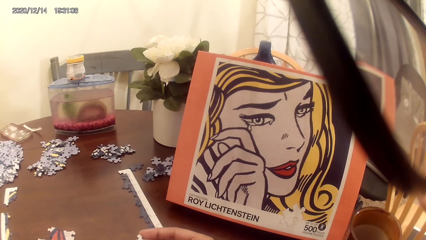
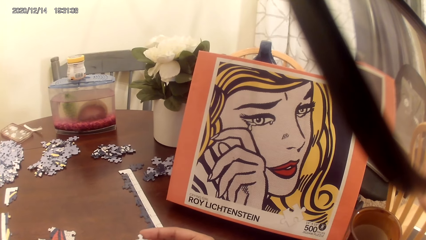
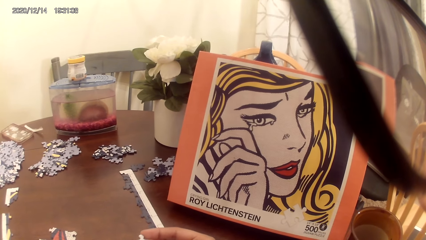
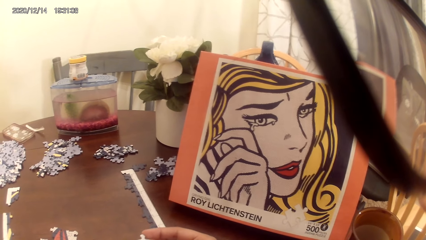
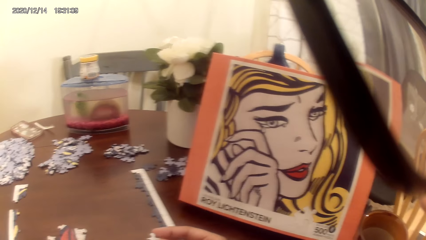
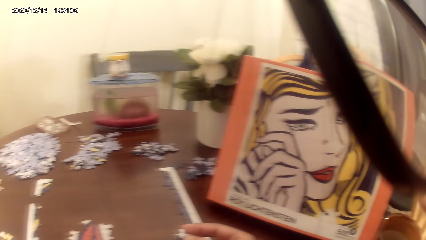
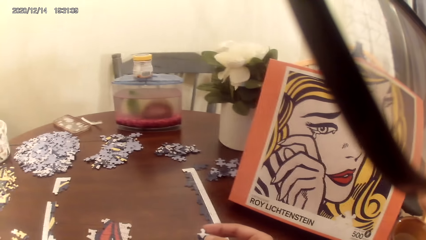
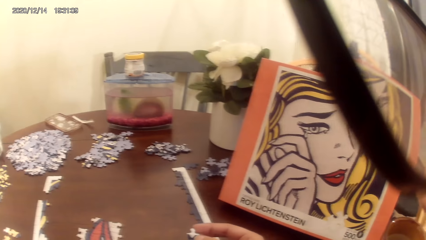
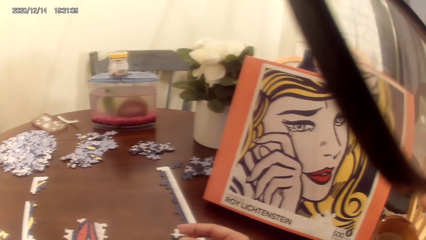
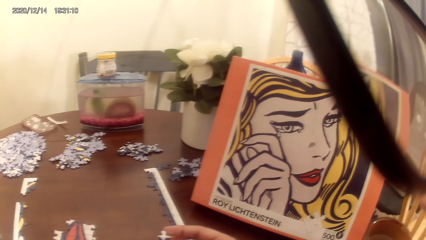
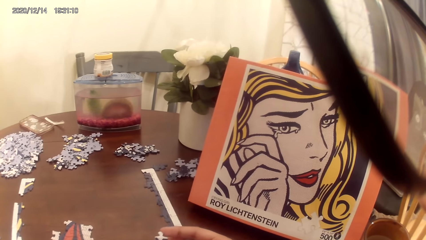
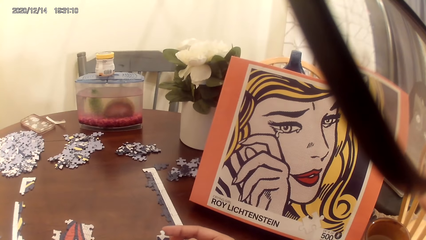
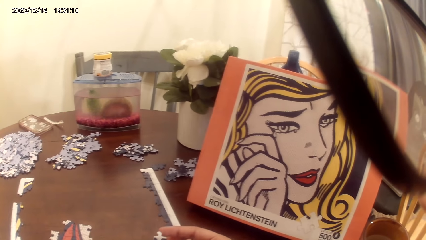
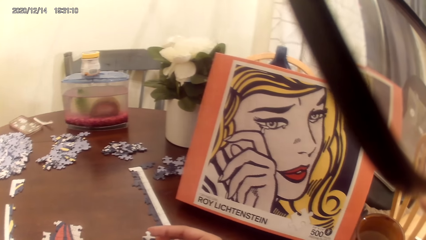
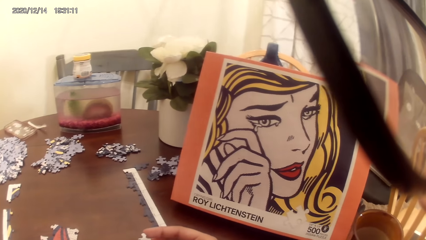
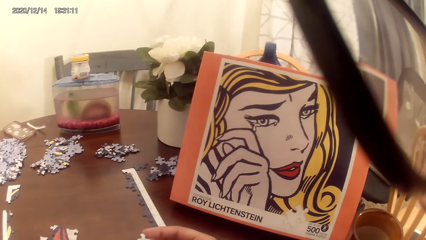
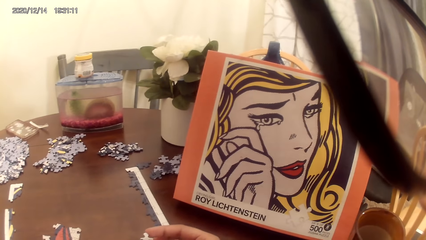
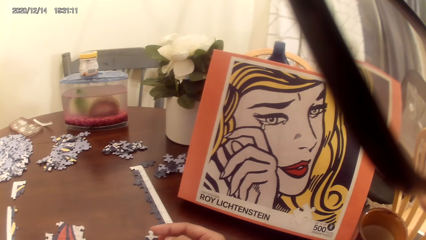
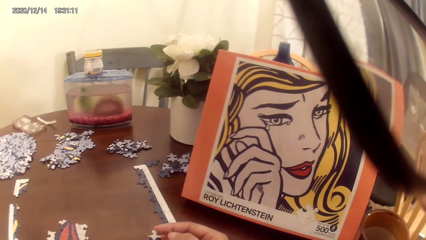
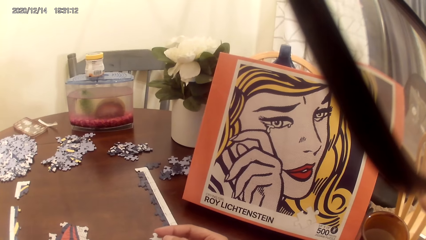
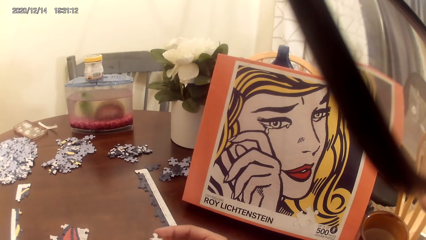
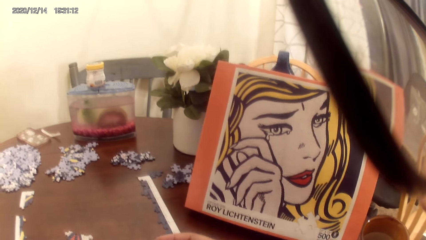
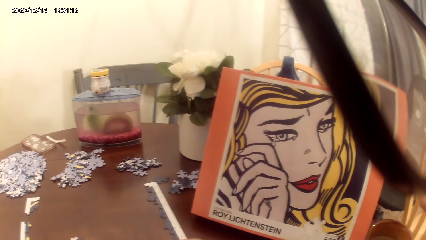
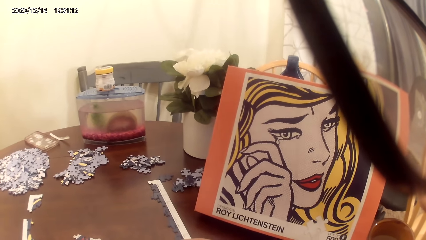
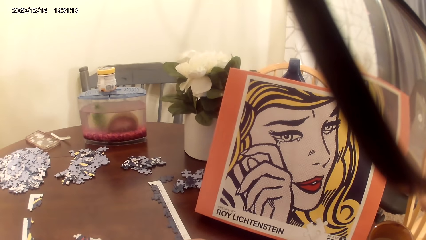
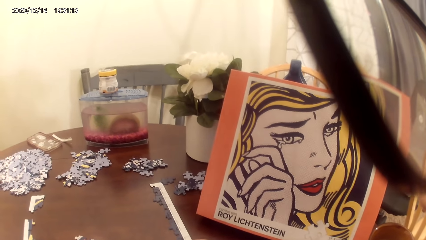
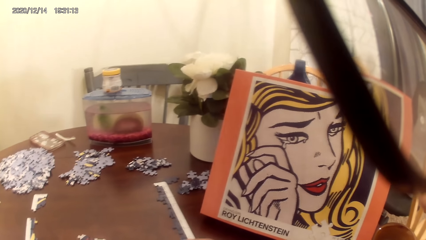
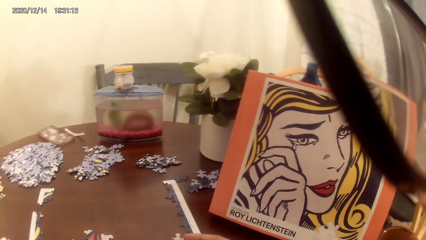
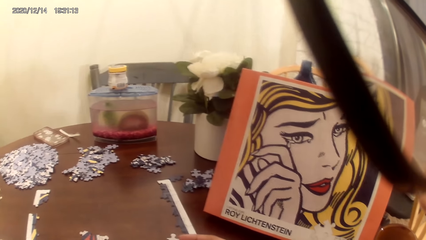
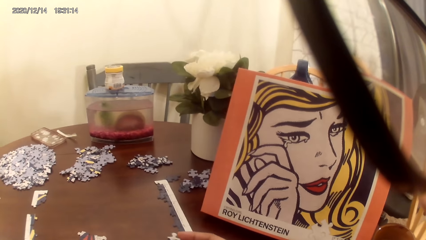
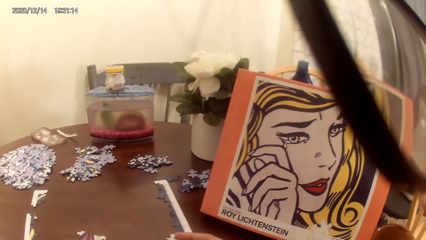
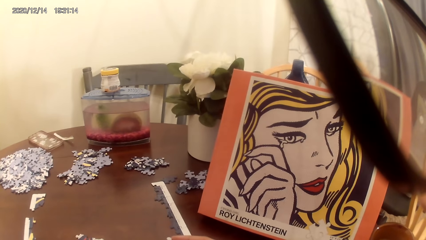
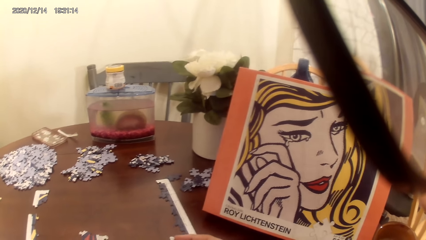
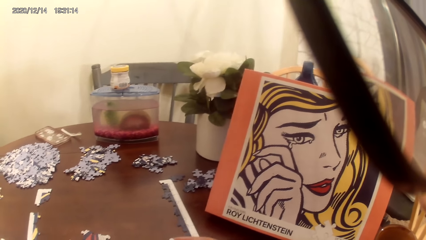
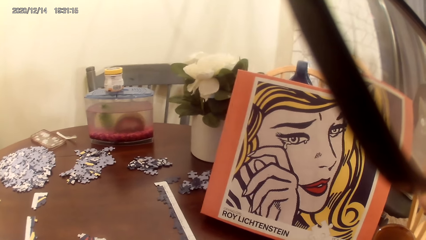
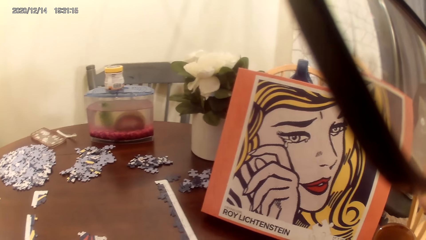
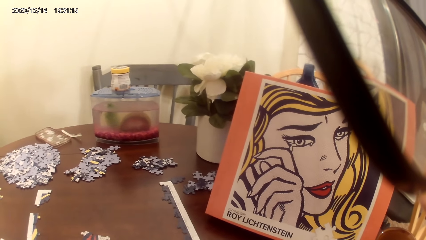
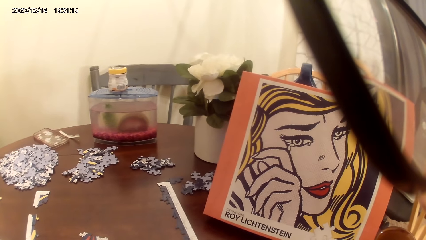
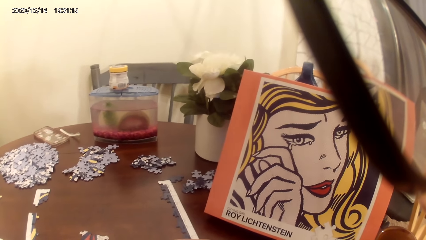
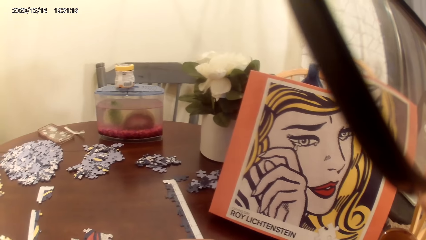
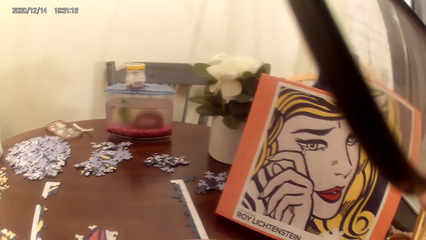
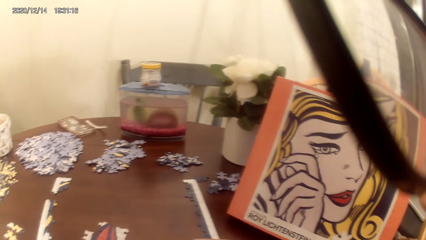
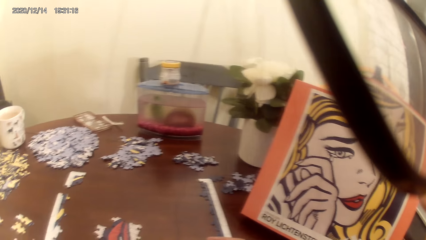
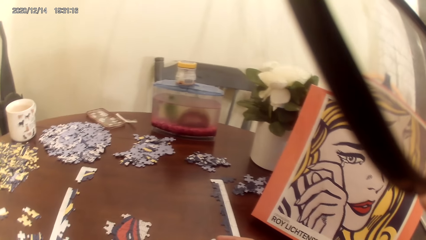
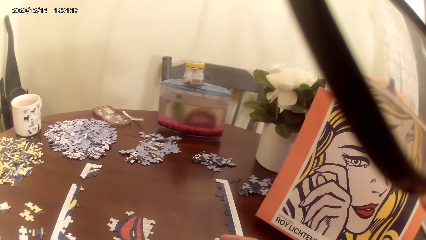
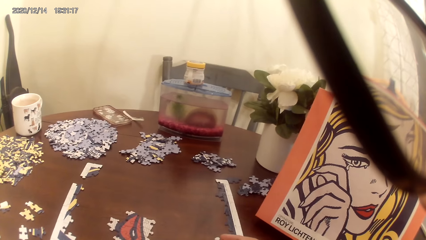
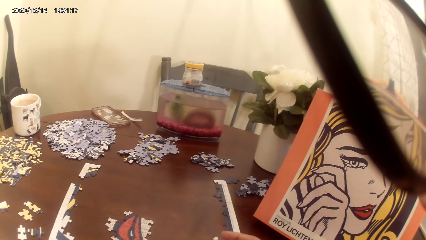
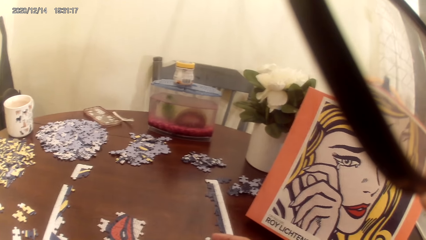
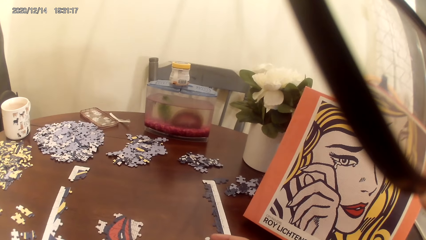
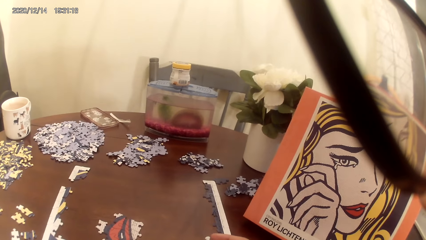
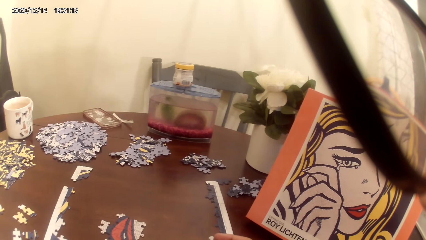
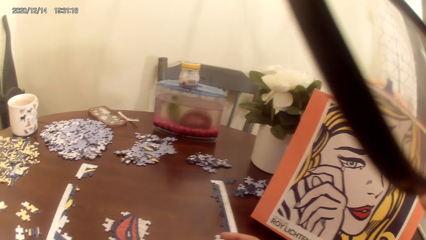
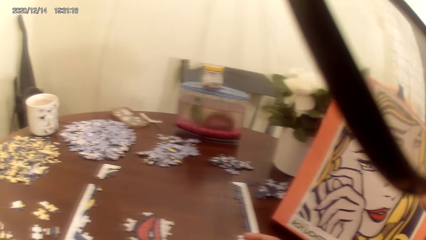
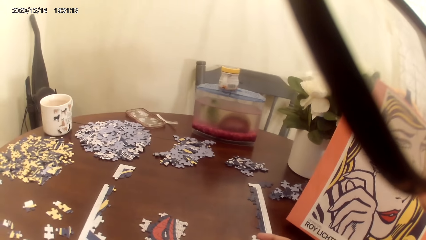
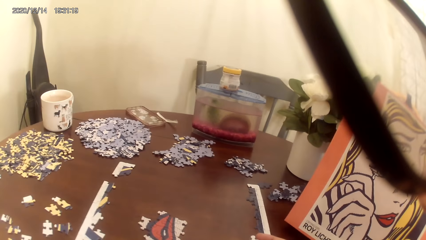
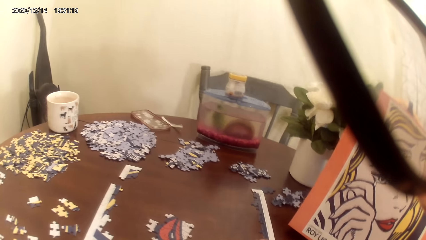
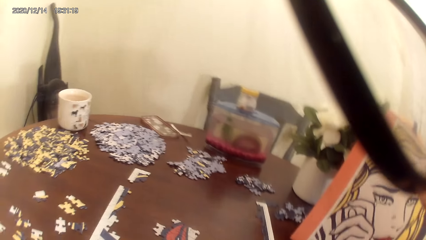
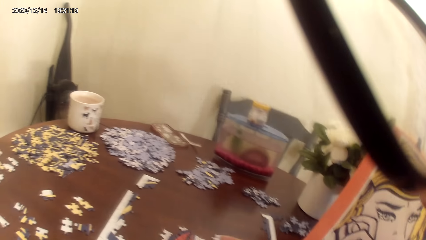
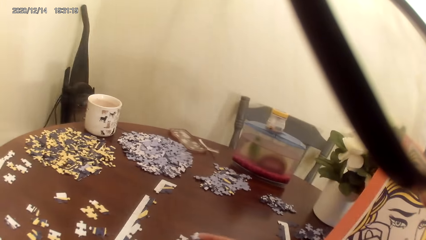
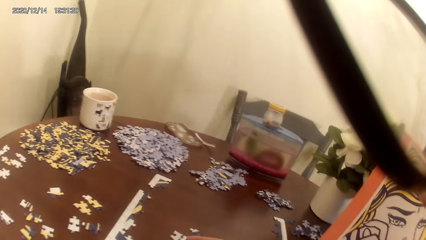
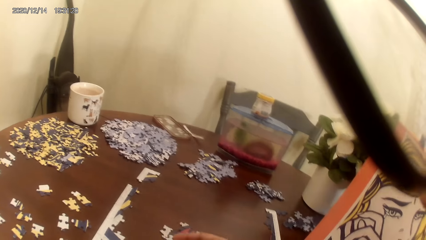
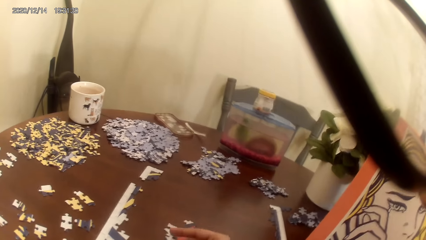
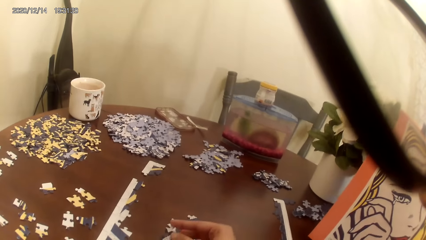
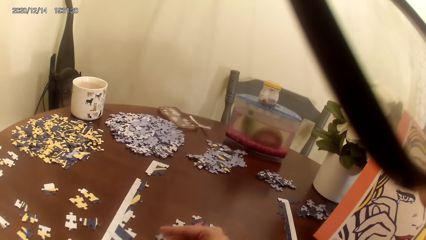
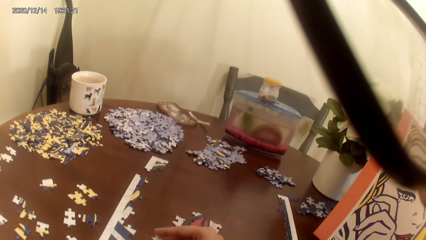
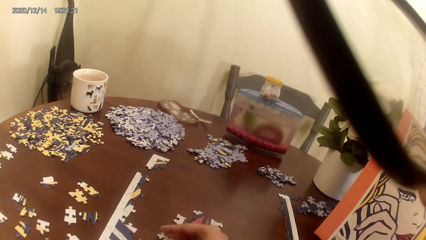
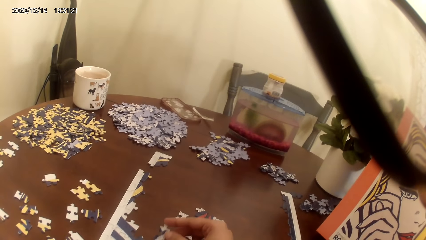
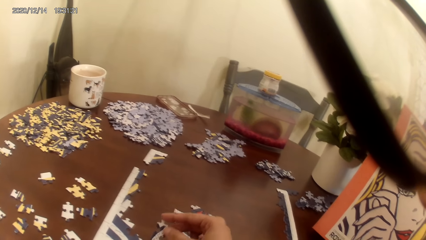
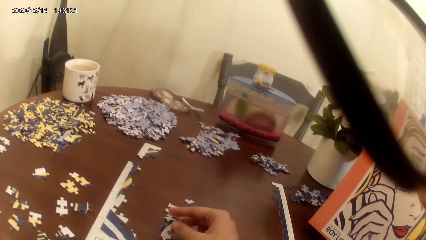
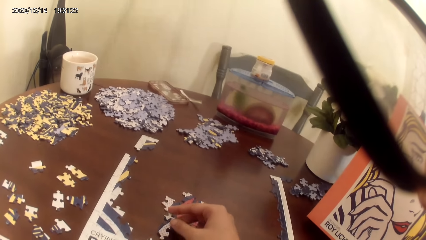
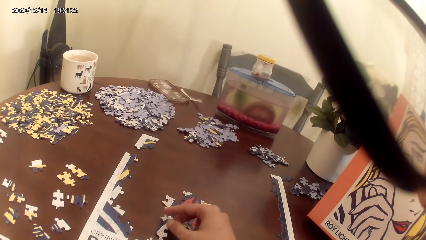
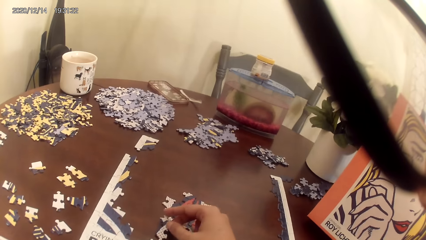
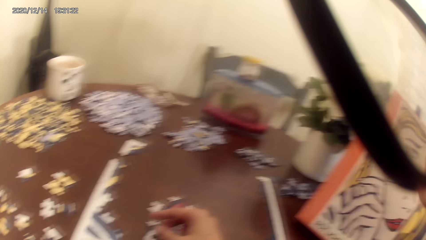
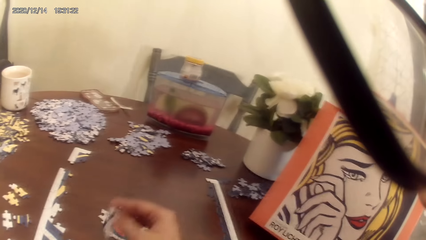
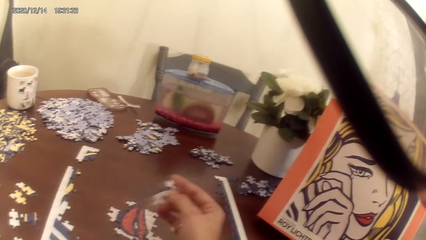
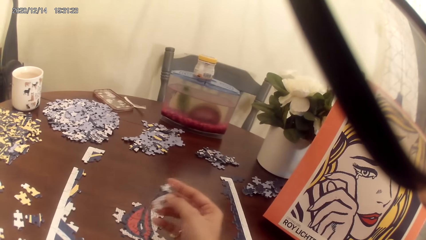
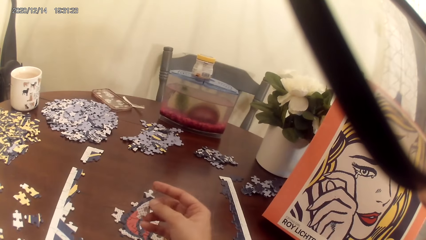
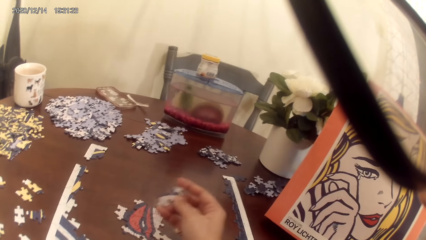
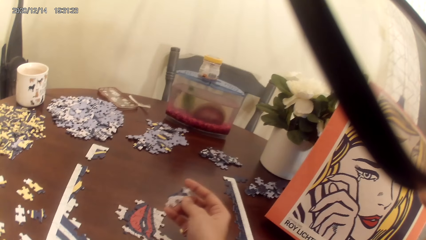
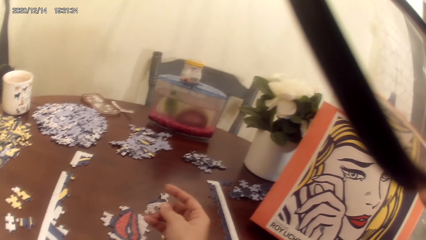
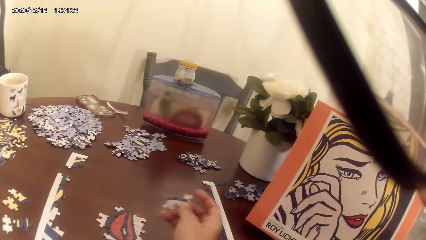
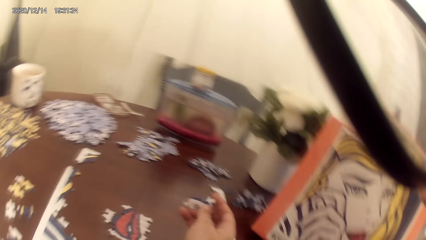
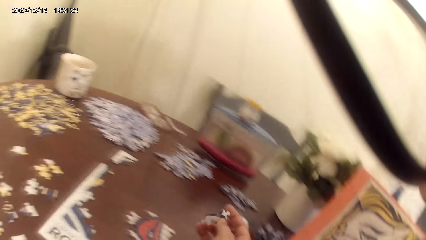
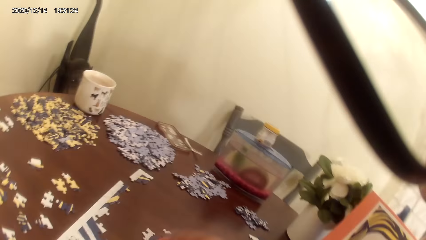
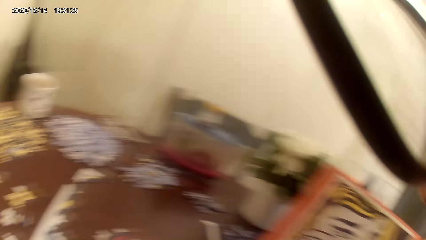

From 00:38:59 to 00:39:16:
The camera wearer converses with a woman. They play a puzzle game with the woman. They dialog with the woman. They play a jigsaw puzzle on the table.
